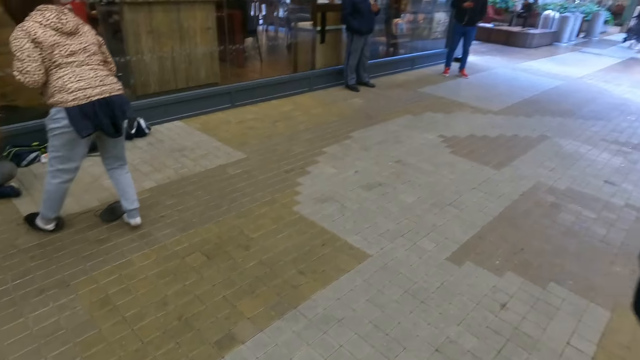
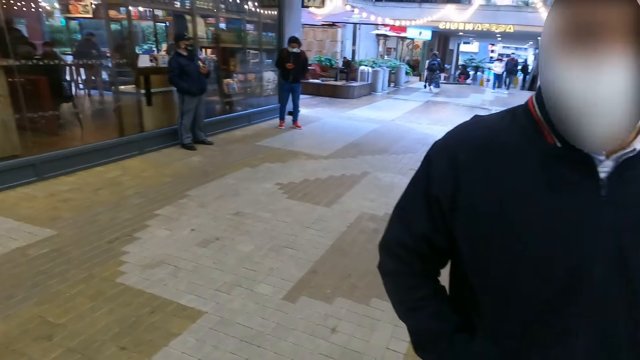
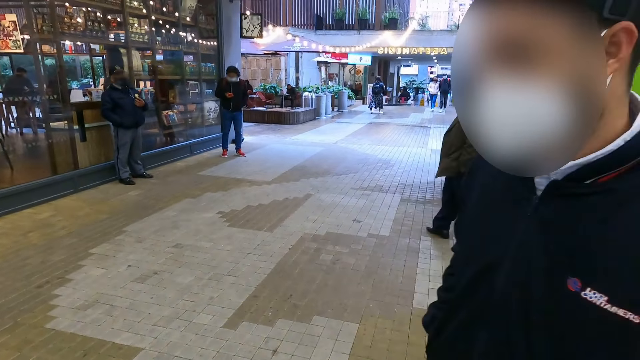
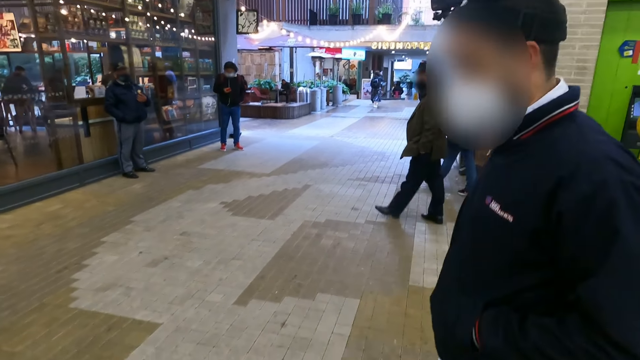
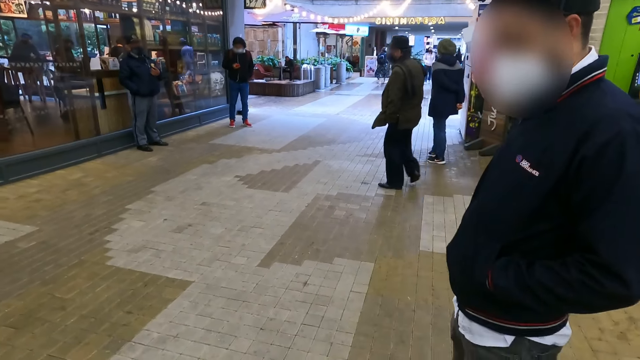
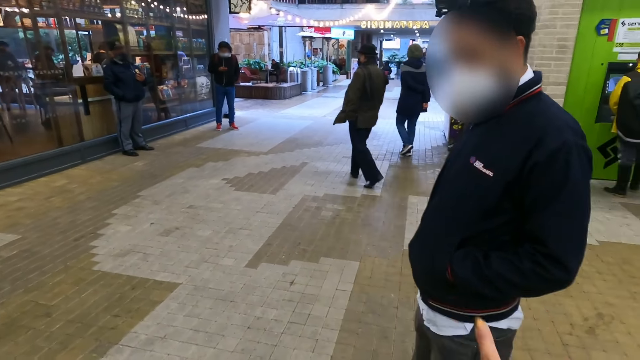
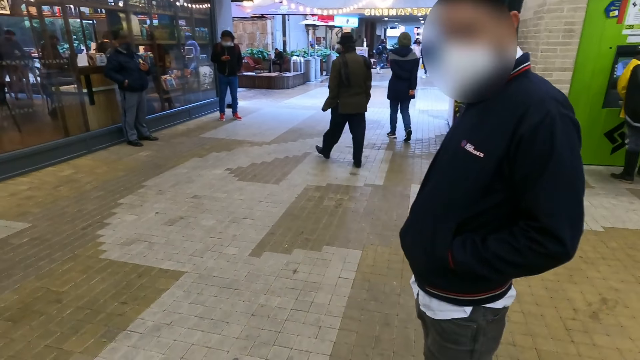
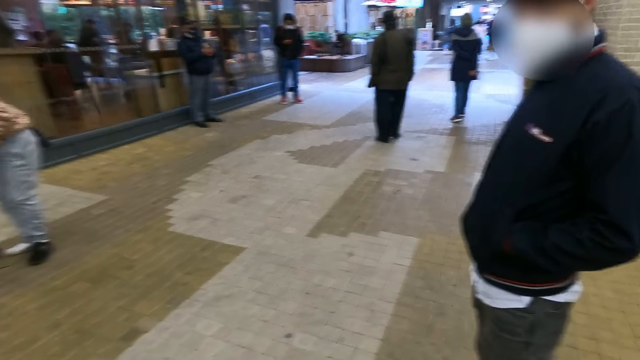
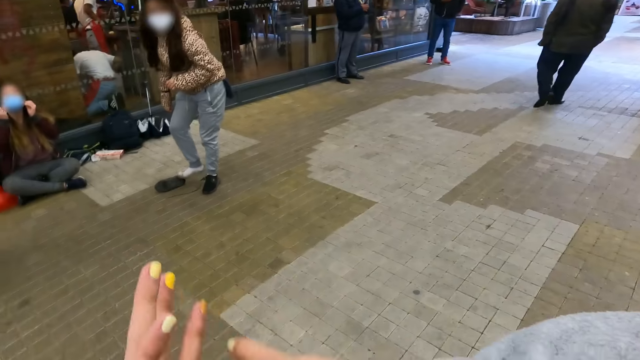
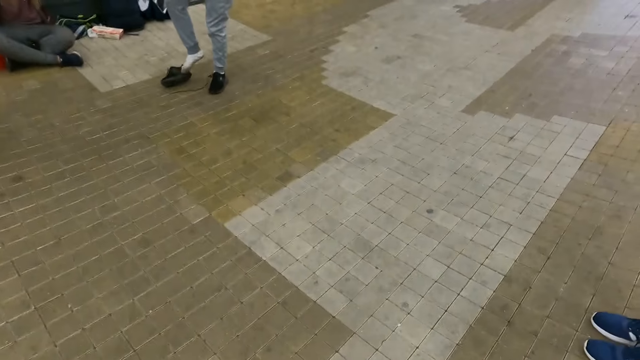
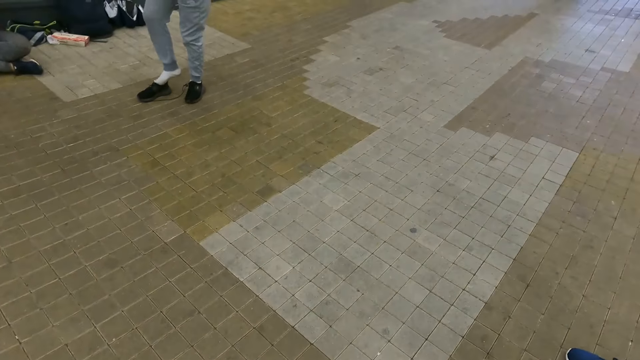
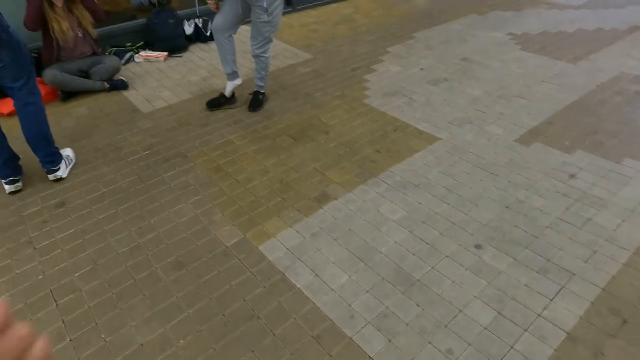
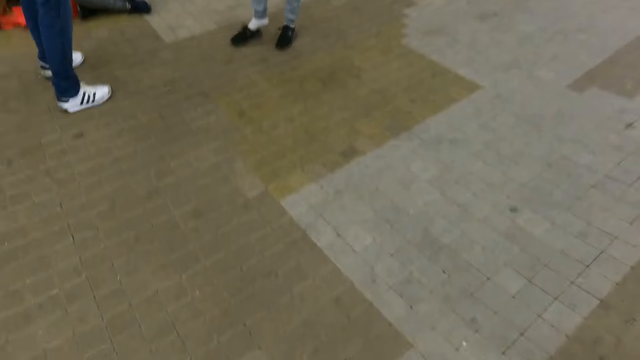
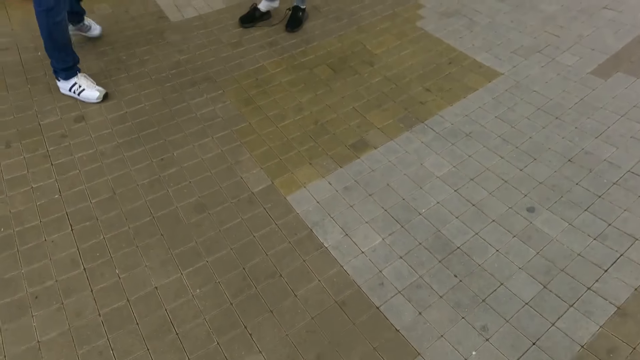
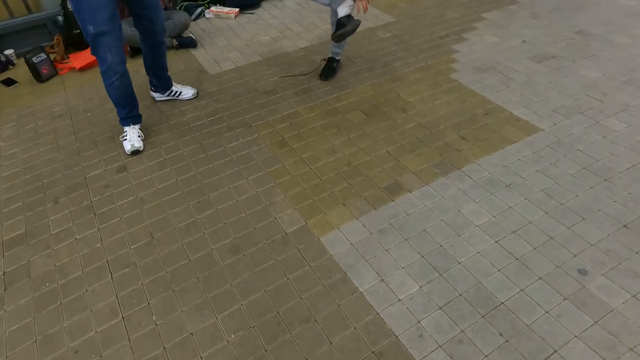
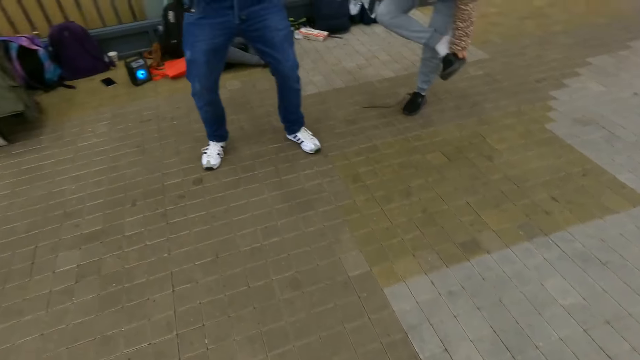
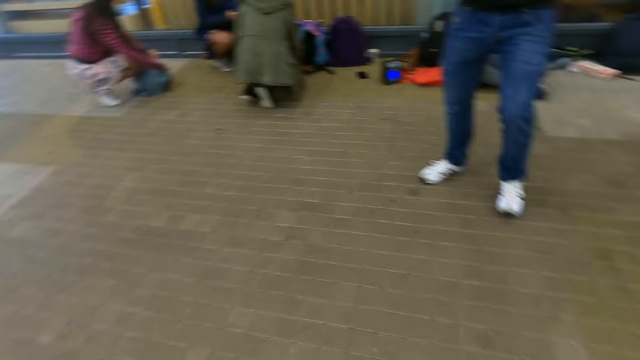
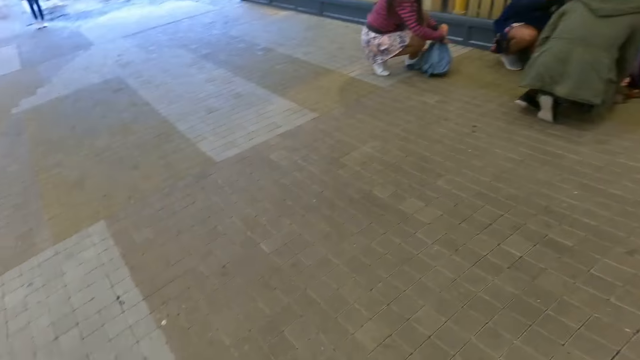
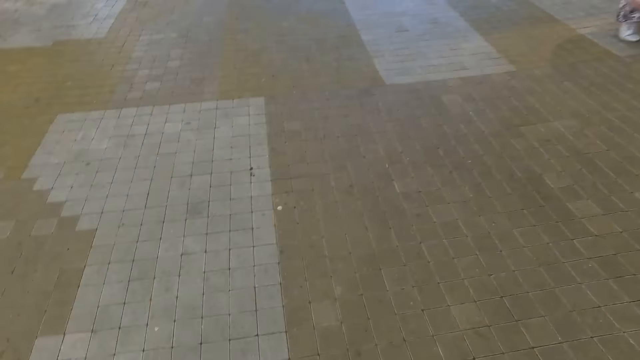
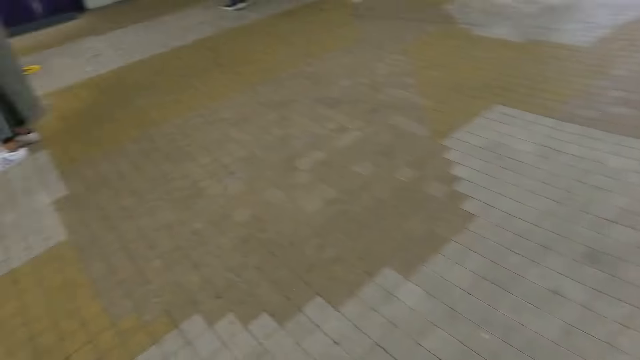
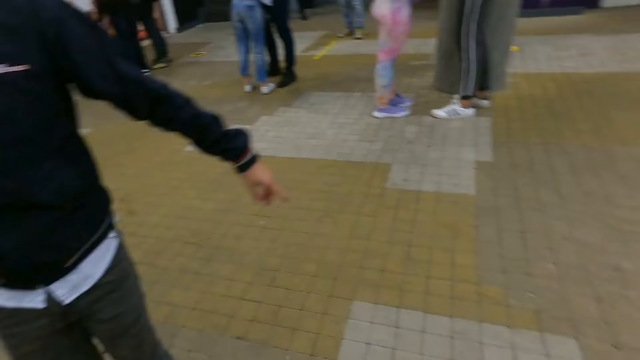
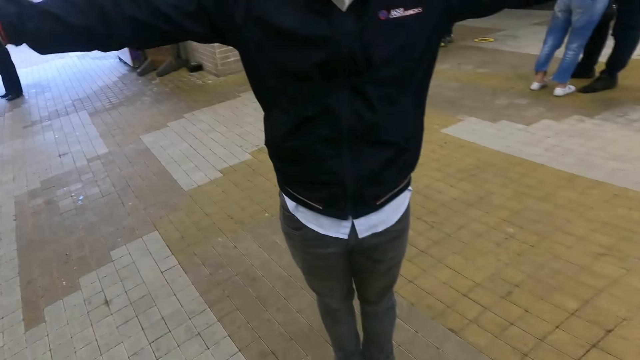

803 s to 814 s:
The camera wearer raises a hand. They dance with the hands. They put the hand down. They look around. A person picks up a bag.

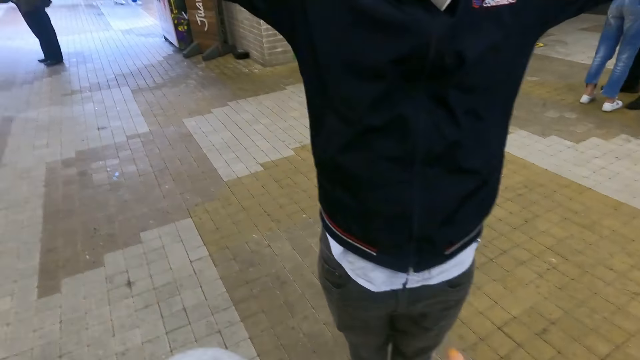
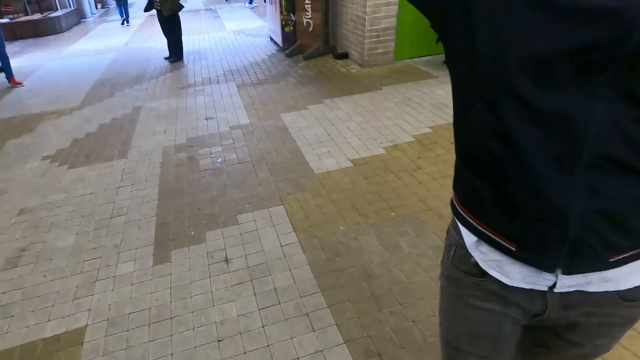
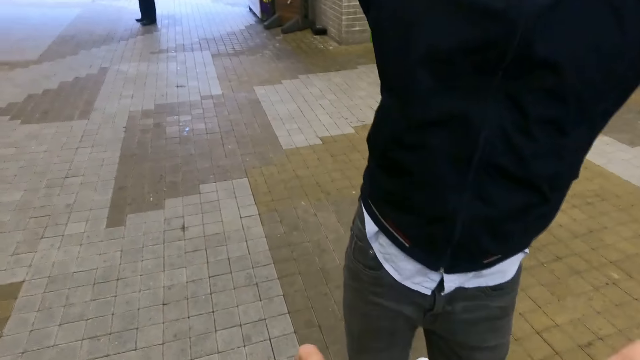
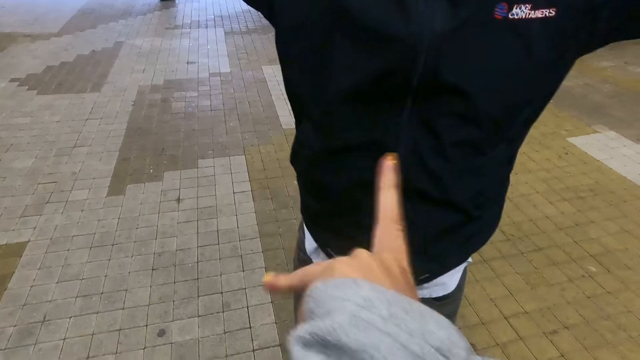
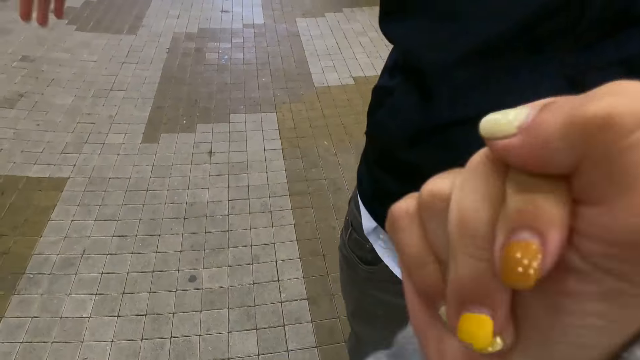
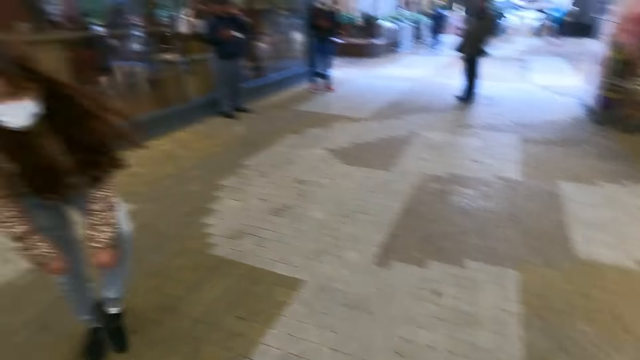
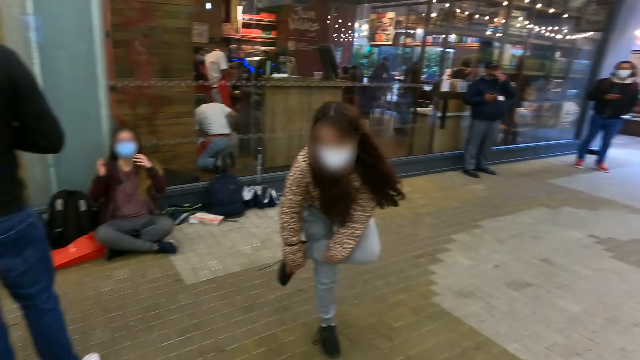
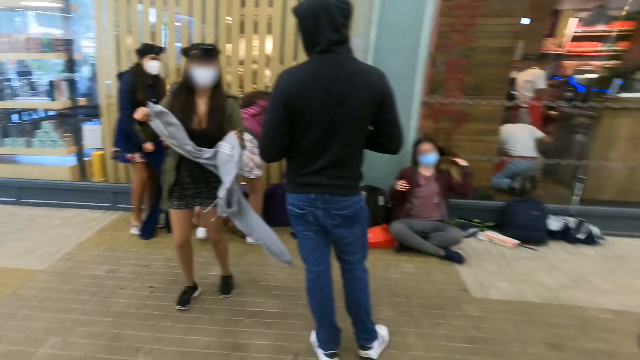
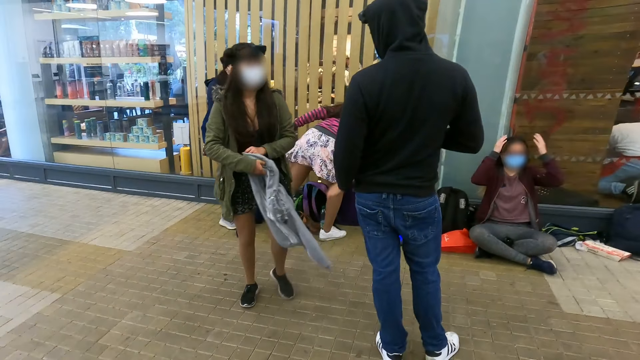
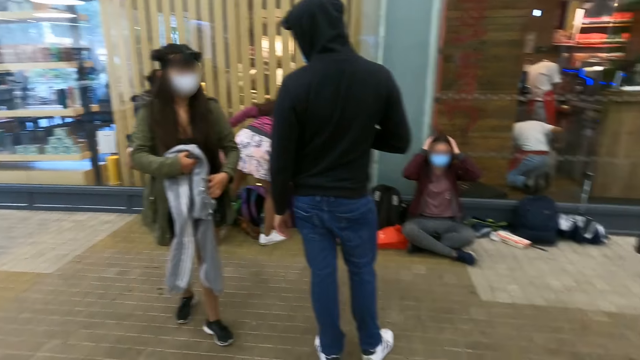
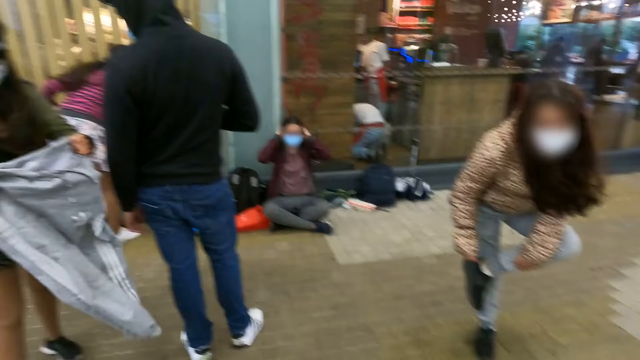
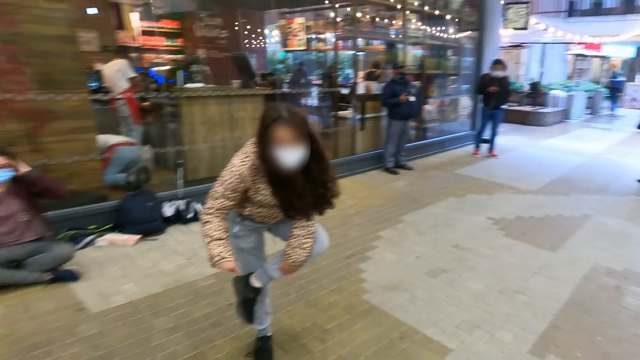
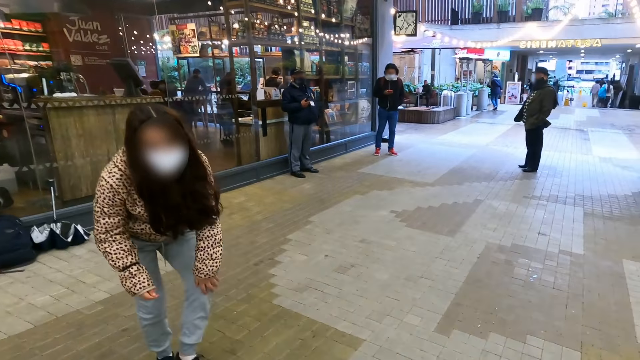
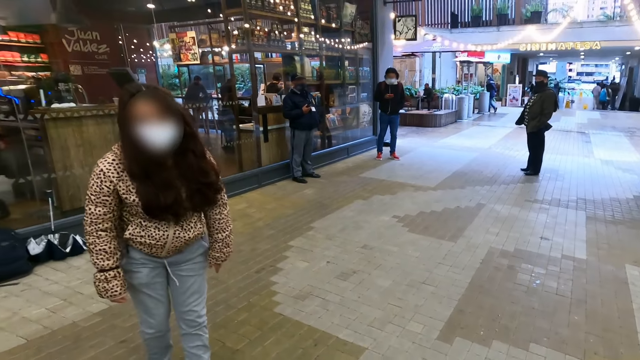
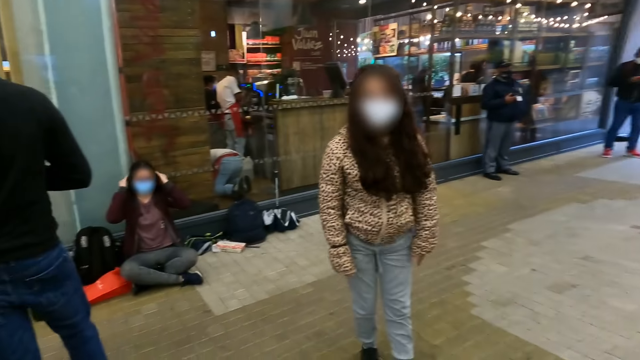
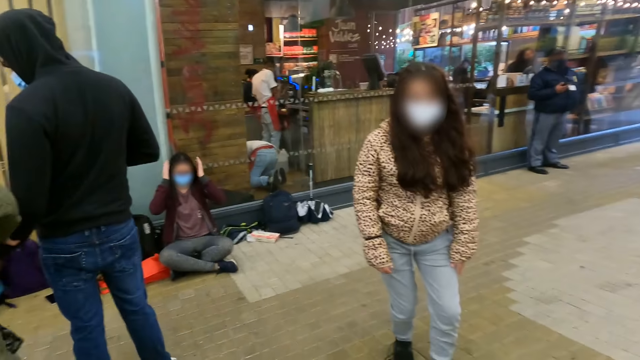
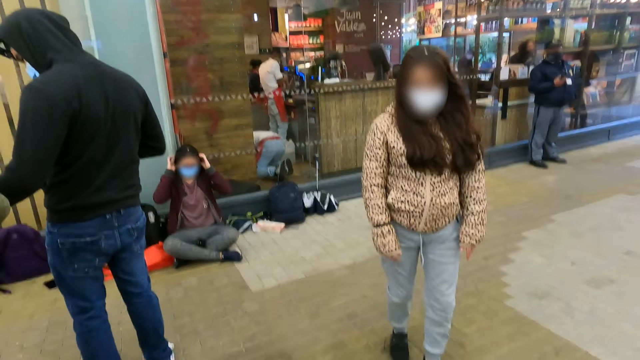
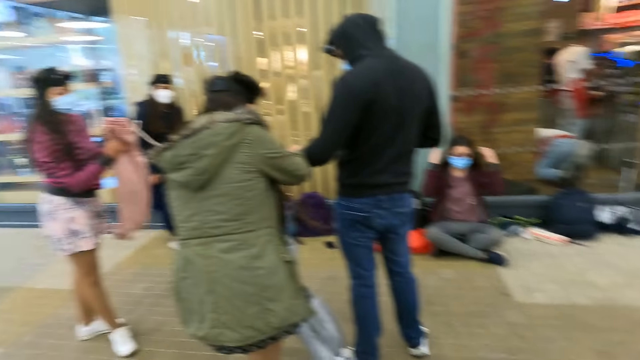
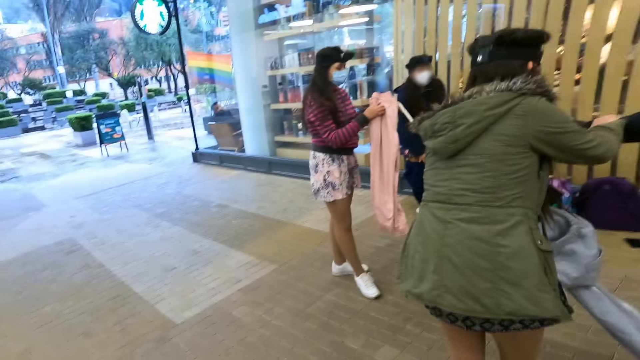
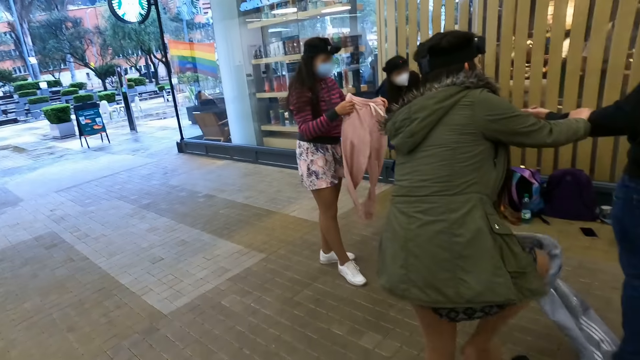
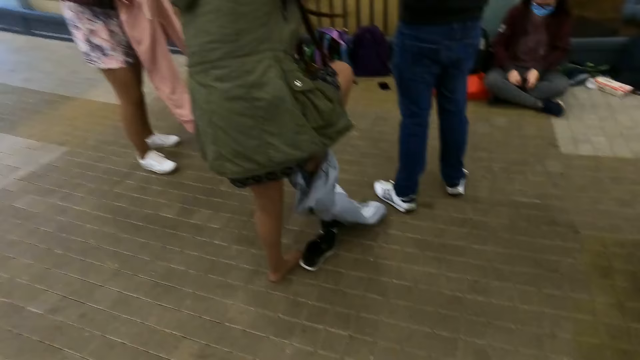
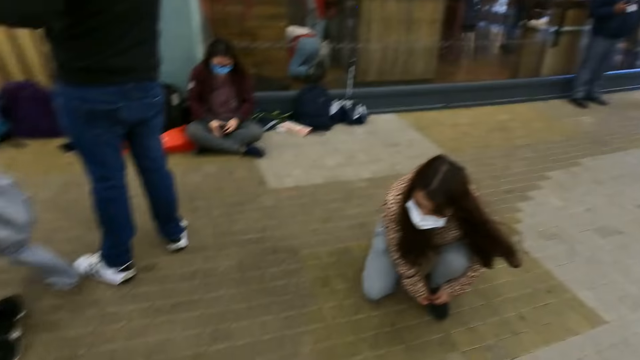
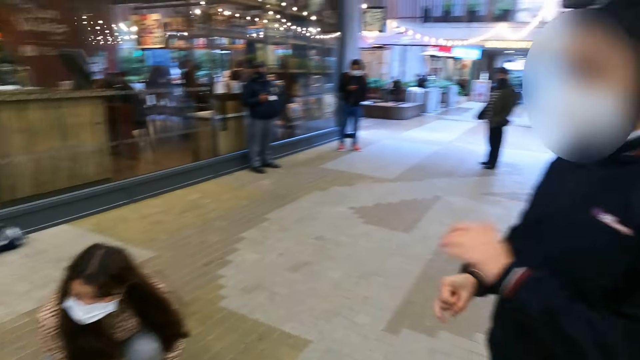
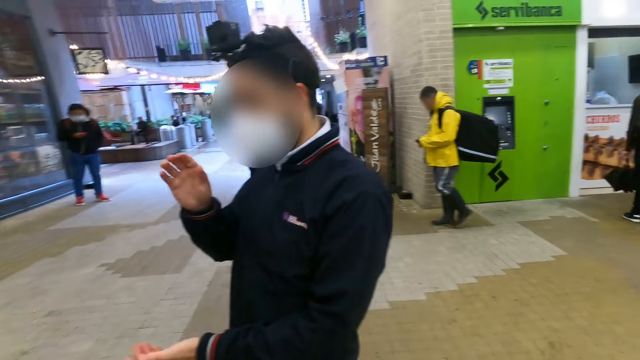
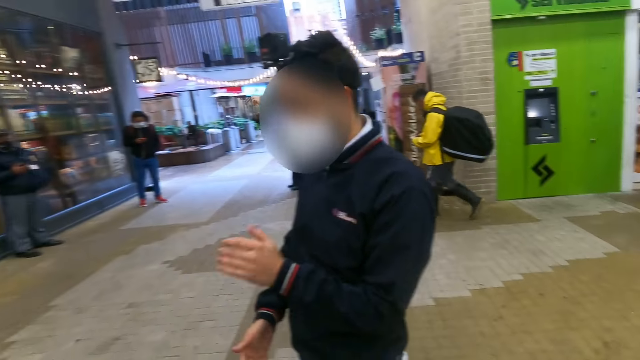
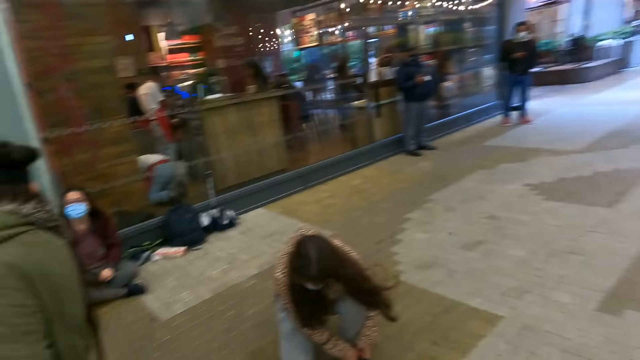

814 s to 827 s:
A person raises hands. The camera wearer raises a hand. They look around. Another person dances. A third person picks up a trouser. A fourth person puts on a trouser. The second person kneels.
